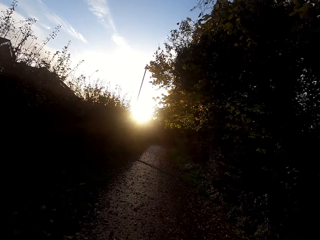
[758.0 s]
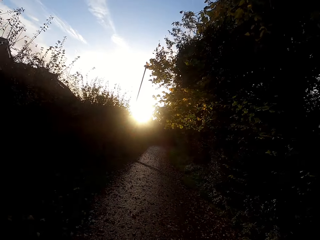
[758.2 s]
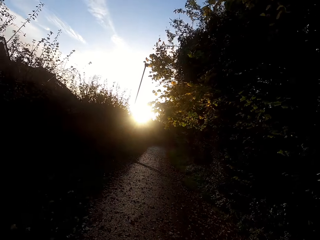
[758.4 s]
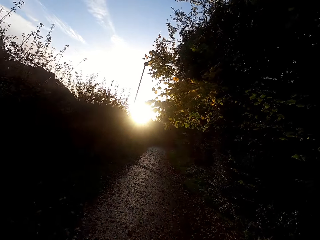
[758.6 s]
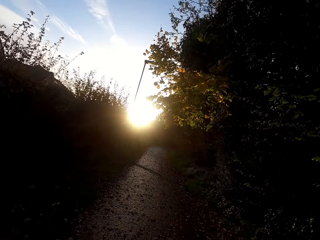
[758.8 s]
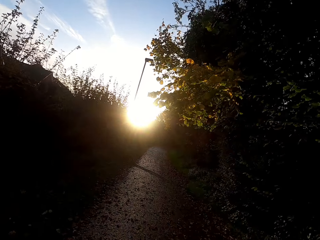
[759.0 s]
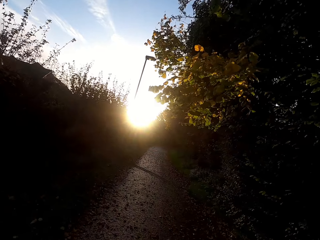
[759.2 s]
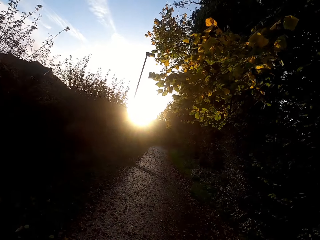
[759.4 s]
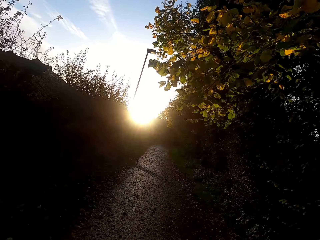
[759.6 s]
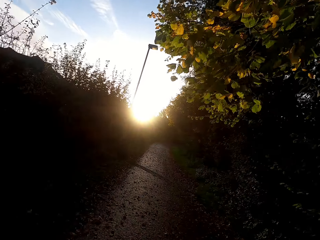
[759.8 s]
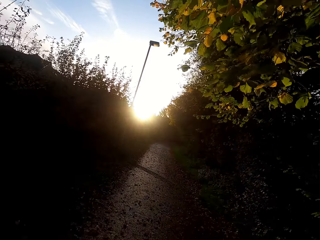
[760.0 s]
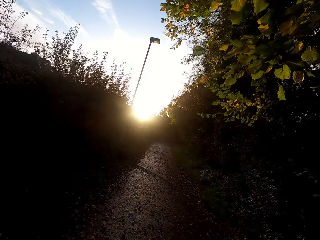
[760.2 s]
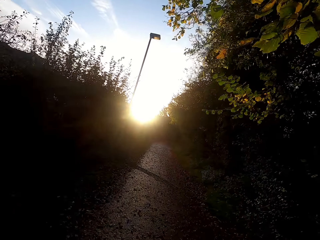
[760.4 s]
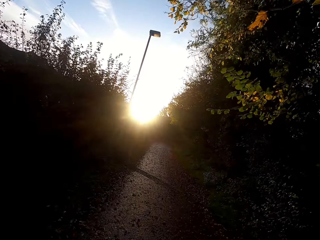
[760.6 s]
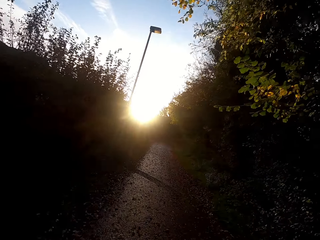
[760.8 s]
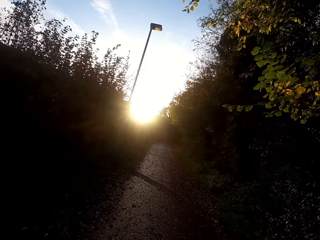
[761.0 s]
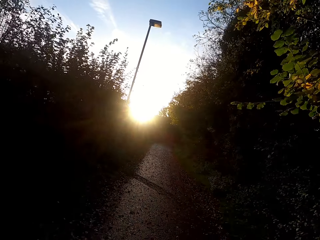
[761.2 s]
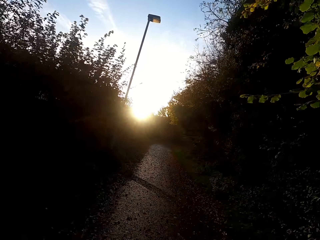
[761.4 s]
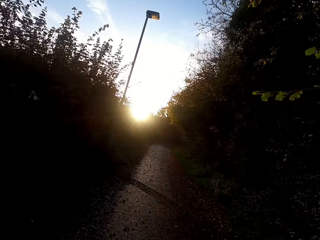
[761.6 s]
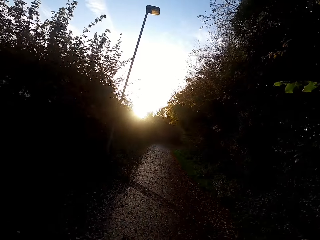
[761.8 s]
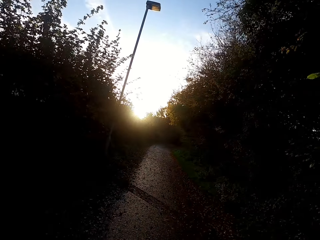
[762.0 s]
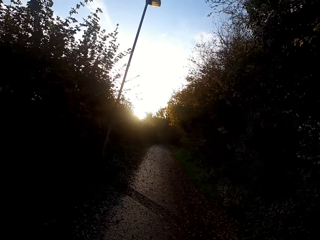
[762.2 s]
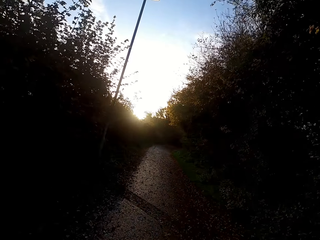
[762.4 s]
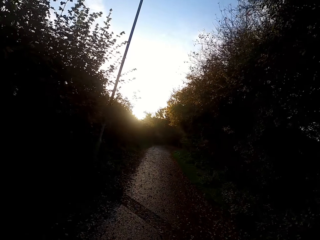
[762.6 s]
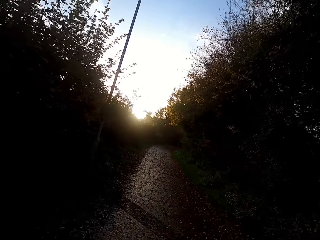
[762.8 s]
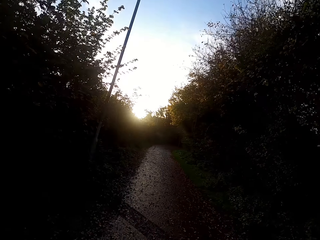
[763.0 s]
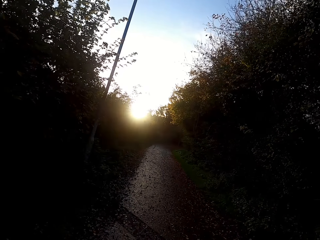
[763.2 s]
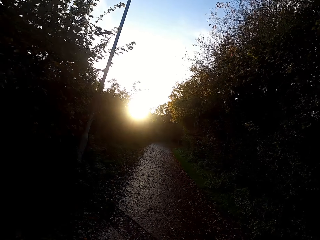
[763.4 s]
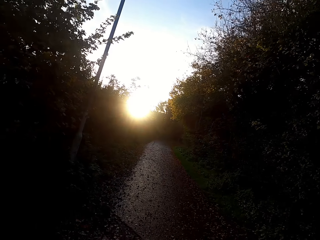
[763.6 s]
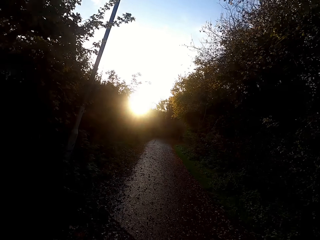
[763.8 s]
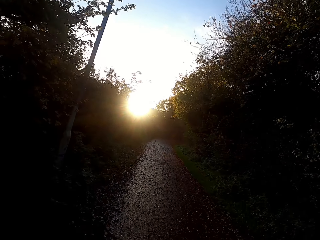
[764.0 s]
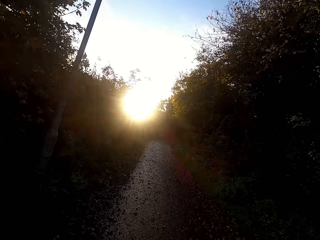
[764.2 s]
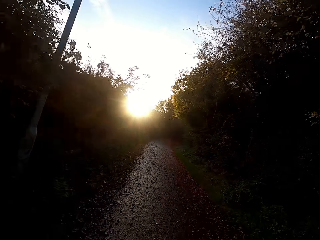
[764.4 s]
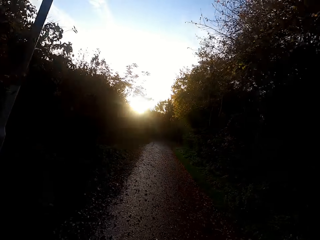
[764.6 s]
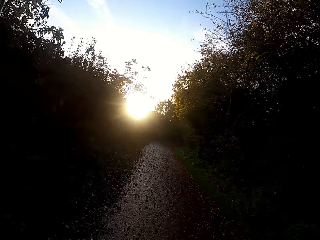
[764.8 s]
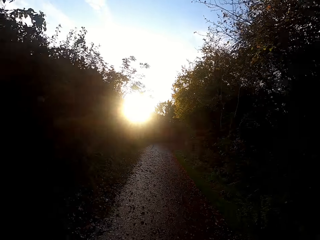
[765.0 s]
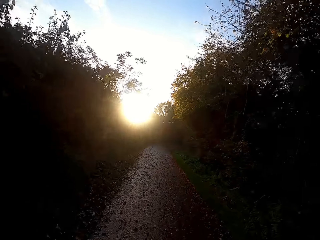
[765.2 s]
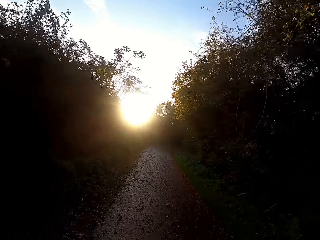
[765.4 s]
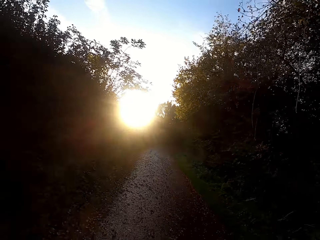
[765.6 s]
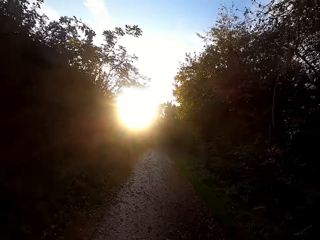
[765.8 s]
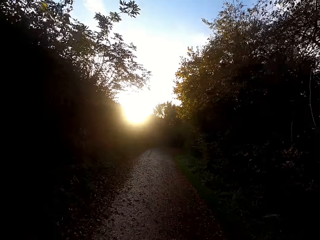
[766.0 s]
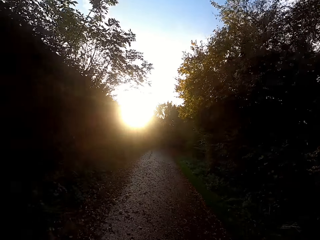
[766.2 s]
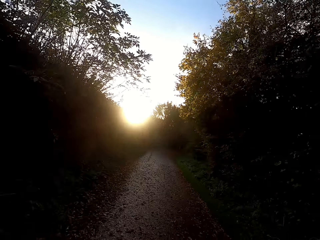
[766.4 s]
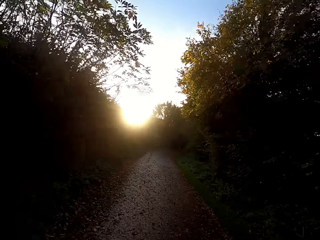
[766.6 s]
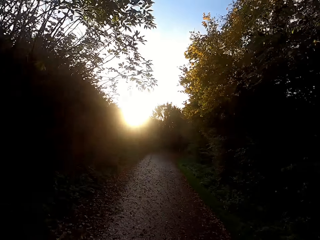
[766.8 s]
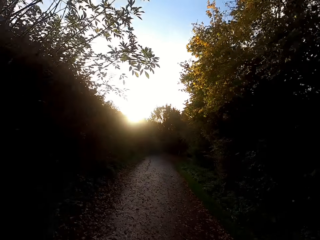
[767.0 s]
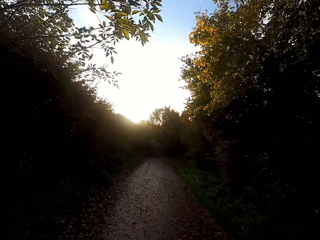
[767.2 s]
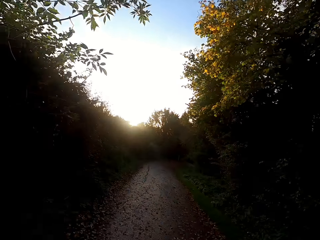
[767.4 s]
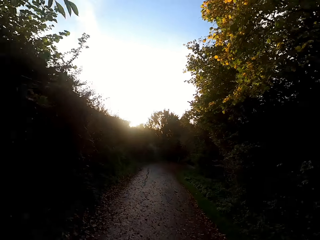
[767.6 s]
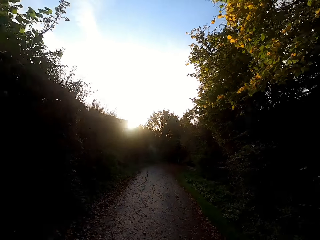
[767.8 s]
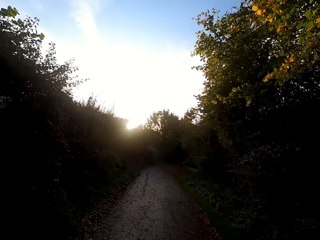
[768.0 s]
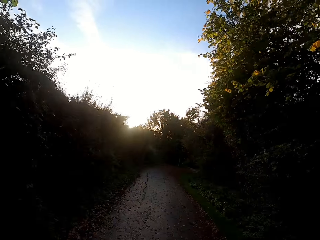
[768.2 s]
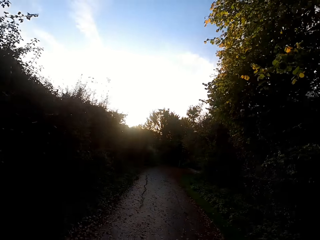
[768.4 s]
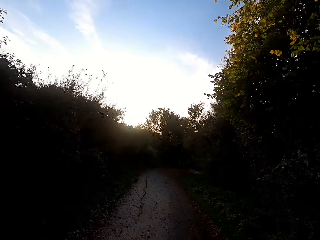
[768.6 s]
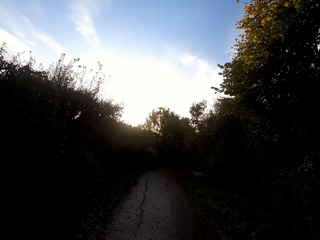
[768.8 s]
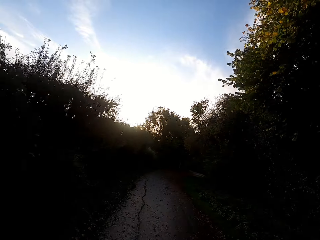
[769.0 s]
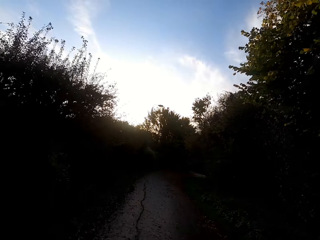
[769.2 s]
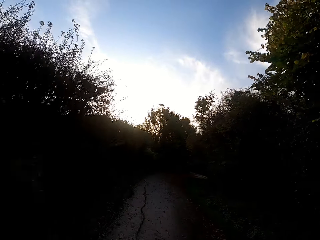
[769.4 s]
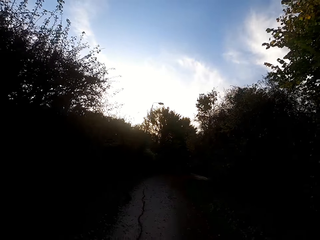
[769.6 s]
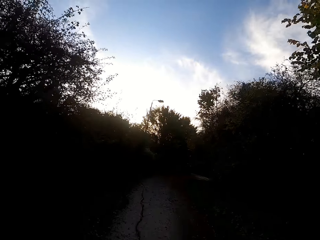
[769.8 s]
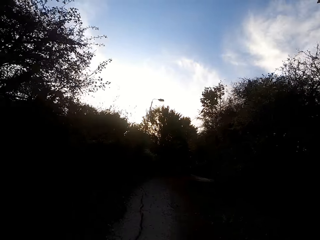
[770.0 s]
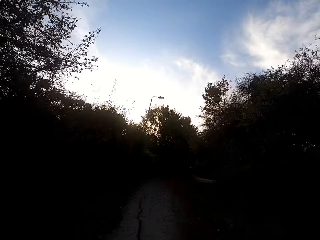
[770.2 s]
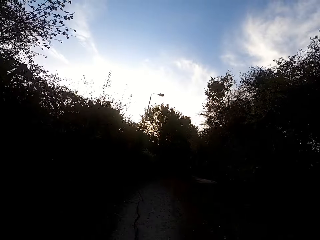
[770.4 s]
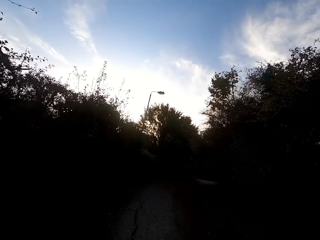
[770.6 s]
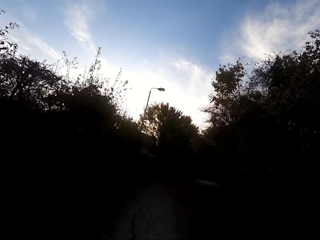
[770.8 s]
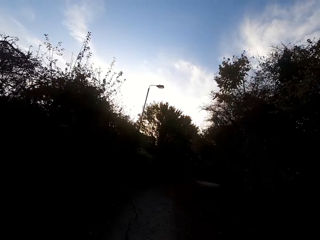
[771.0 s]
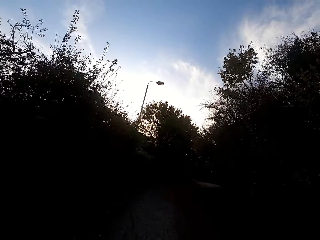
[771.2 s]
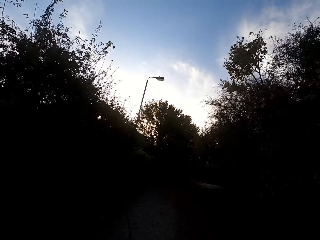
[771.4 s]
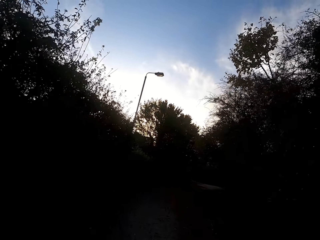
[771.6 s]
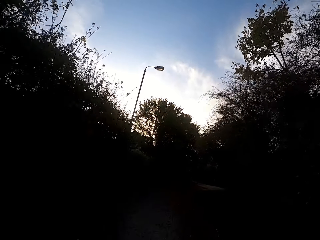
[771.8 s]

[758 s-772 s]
The camera wearer jogs right along the road.

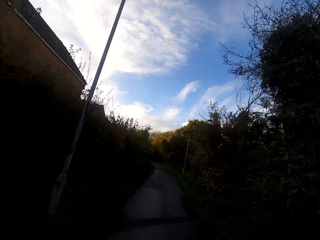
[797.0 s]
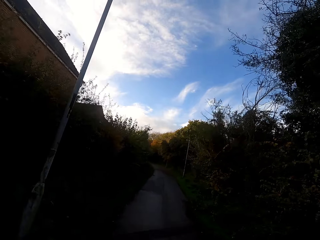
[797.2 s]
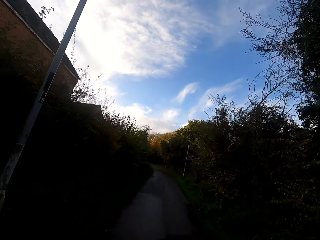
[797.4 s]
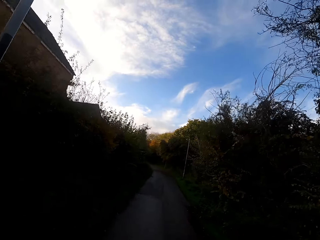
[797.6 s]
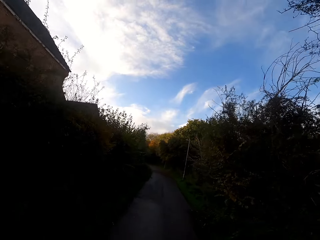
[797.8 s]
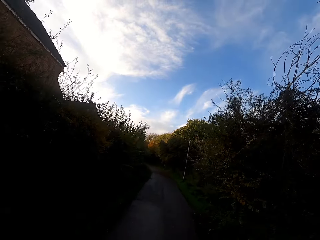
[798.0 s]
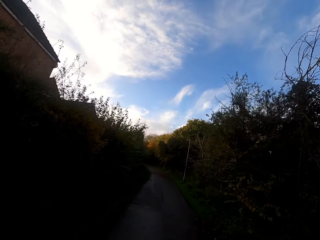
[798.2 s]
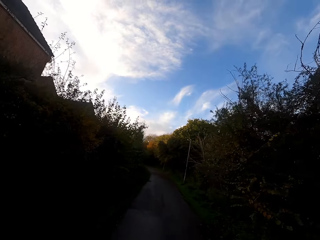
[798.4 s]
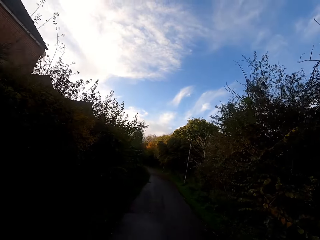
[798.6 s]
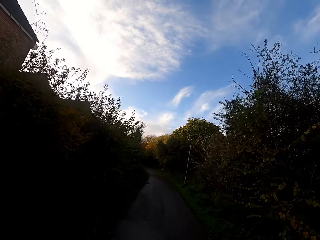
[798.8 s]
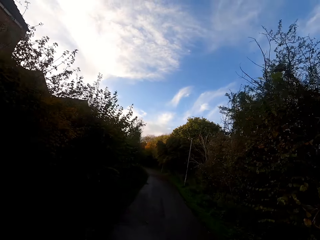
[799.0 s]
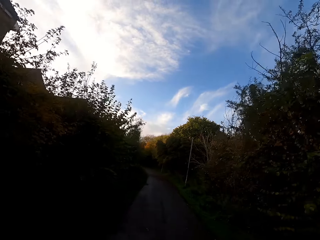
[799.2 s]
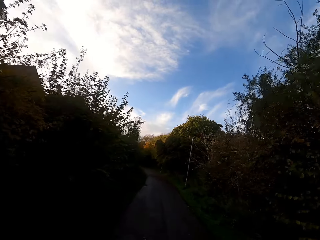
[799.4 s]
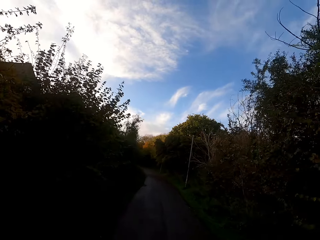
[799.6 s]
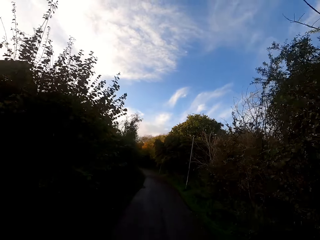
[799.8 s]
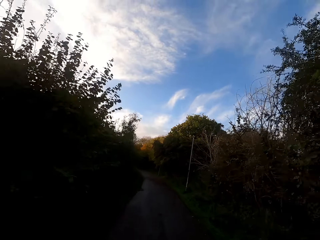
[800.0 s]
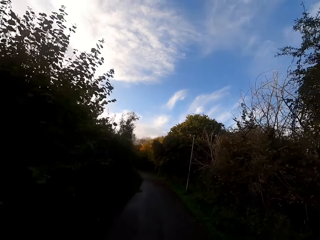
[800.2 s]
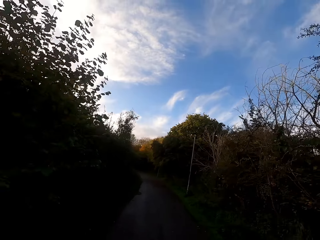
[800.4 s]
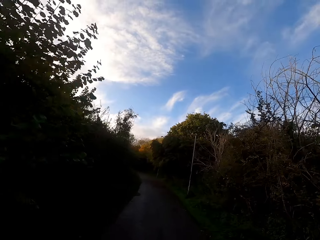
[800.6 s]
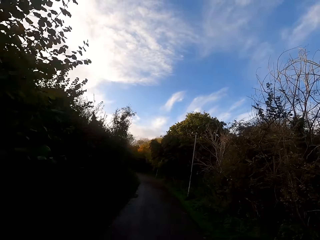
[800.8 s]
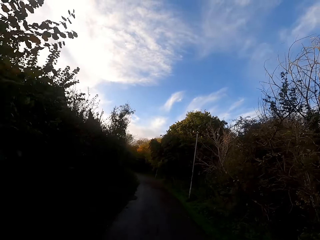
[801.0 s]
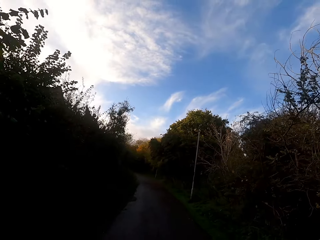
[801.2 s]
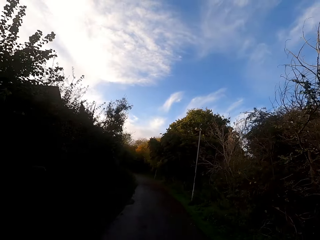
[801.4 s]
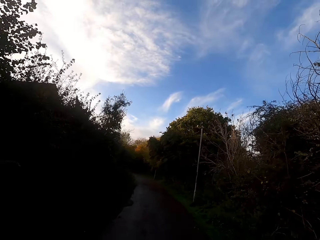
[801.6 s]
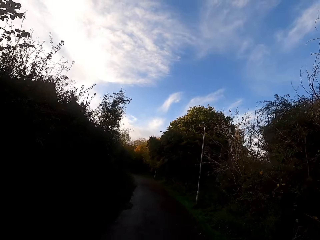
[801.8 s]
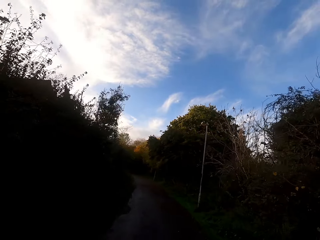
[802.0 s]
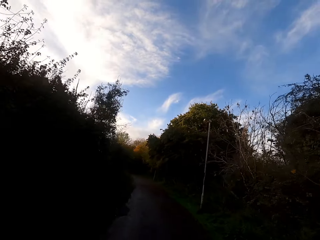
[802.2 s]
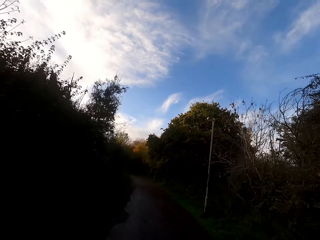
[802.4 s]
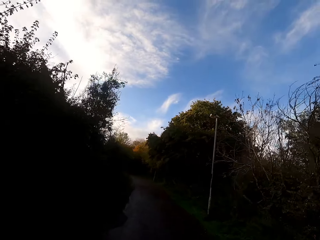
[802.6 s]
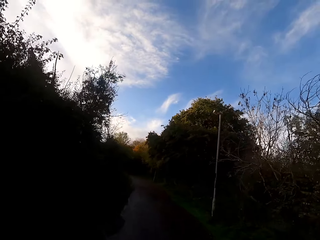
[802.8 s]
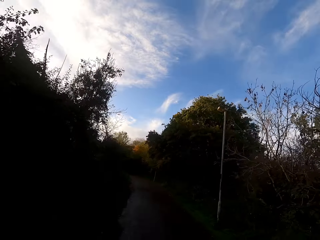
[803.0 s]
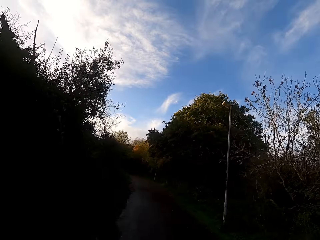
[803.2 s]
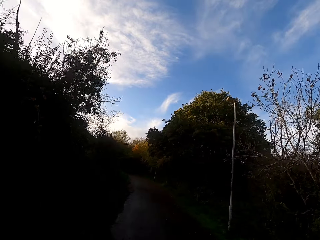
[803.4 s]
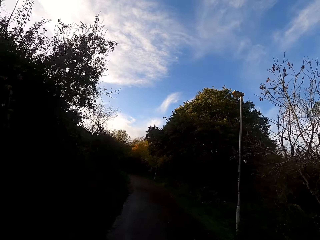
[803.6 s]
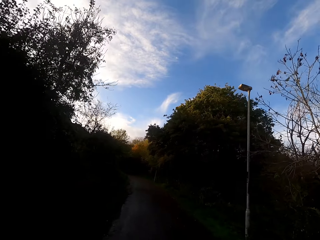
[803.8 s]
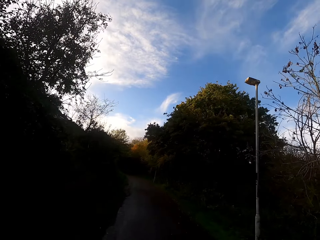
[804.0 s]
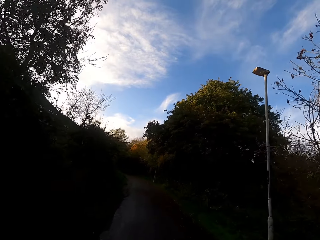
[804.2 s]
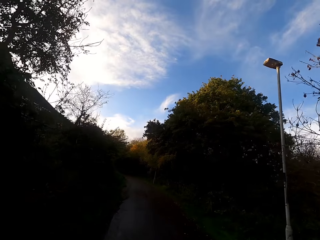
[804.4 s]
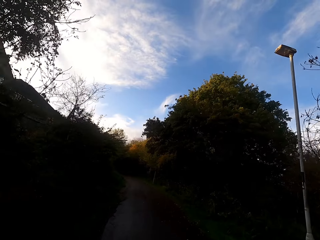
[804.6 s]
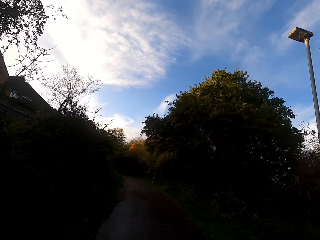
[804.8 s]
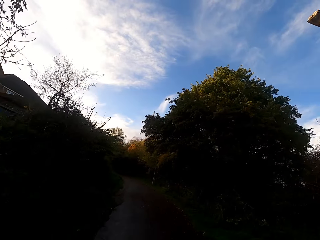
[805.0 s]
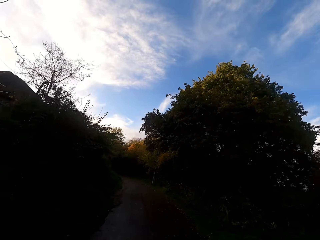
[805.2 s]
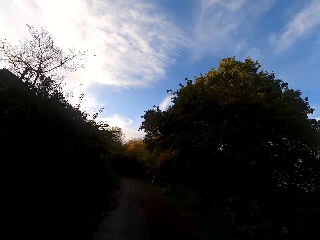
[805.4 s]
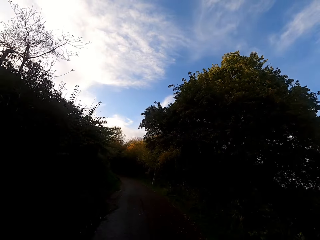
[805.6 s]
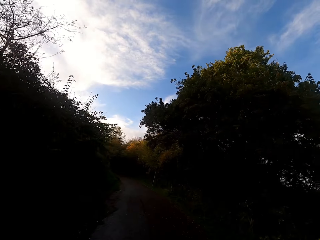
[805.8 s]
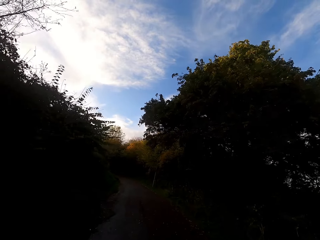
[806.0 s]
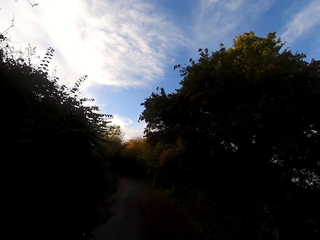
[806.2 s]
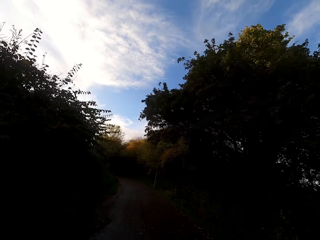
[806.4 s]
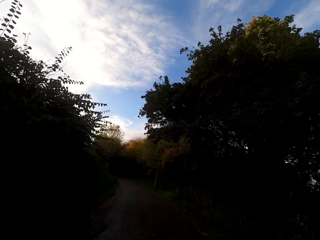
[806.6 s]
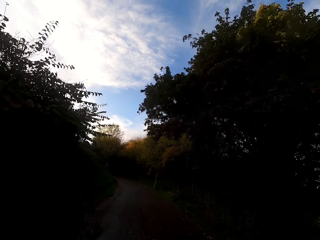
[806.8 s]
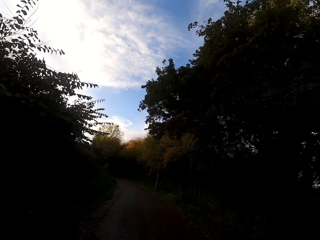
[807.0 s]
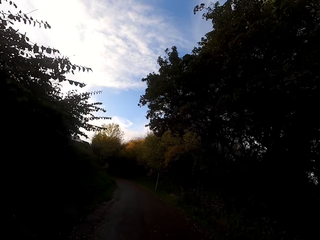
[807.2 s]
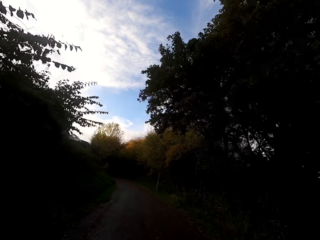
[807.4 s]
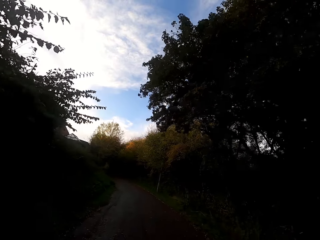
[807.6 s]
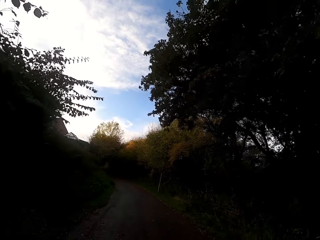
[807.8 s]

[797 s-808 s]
The camera wearer runs left.
